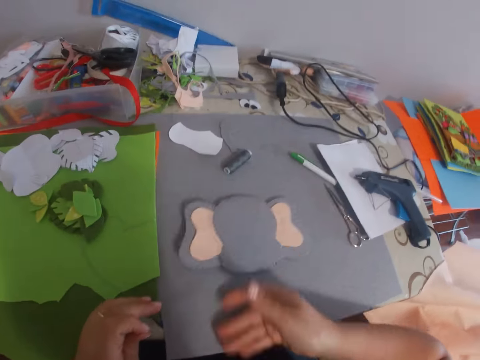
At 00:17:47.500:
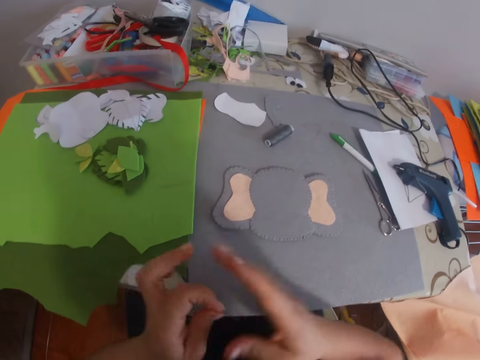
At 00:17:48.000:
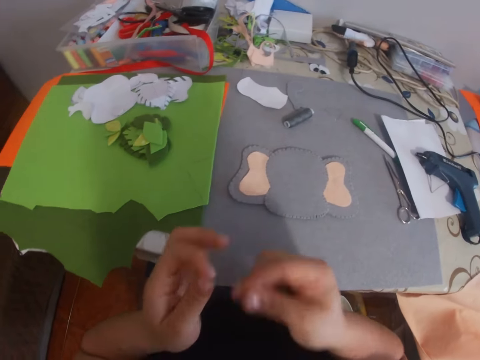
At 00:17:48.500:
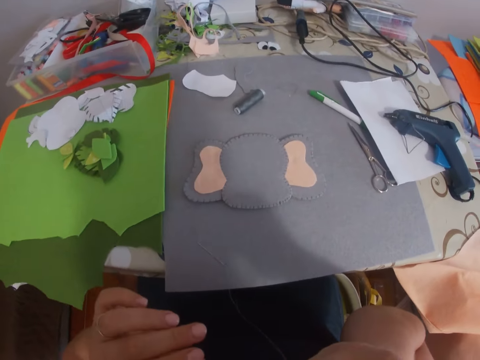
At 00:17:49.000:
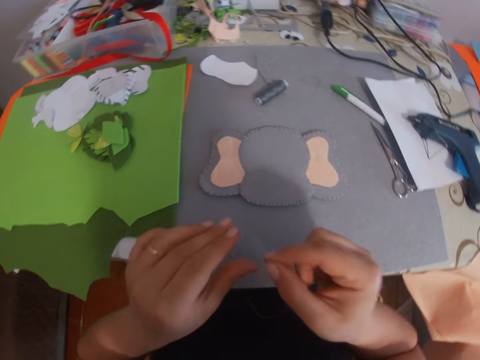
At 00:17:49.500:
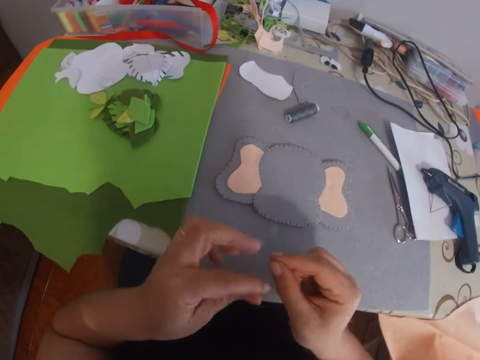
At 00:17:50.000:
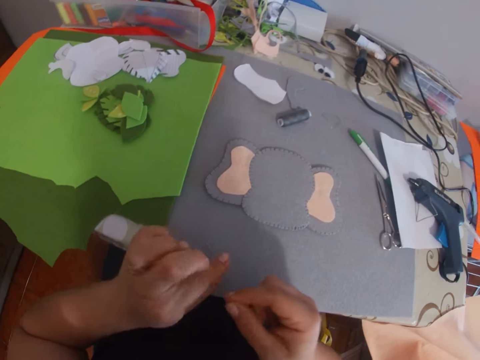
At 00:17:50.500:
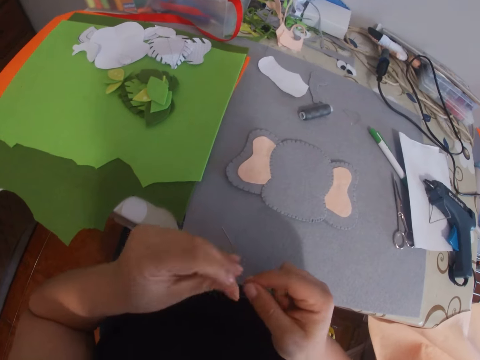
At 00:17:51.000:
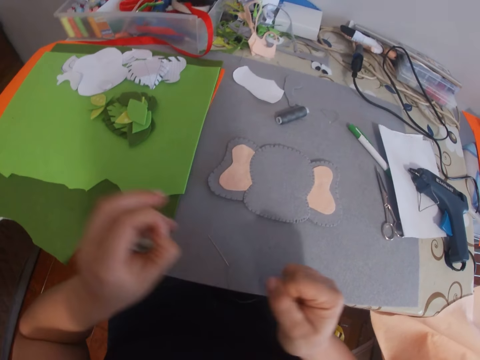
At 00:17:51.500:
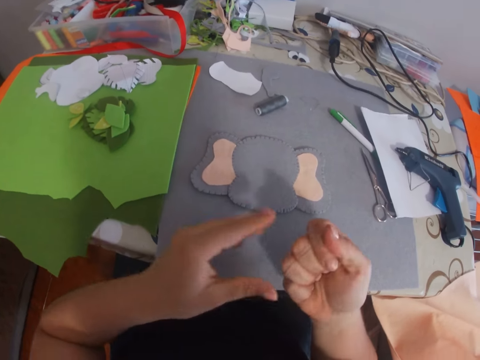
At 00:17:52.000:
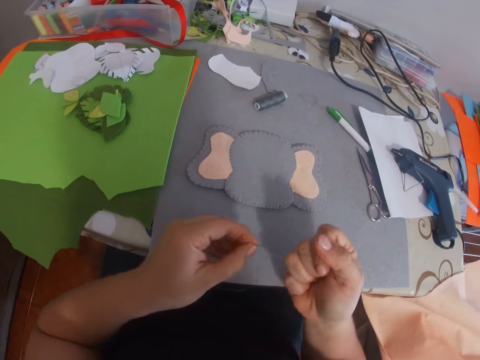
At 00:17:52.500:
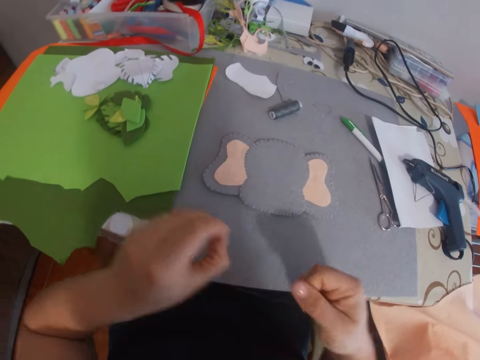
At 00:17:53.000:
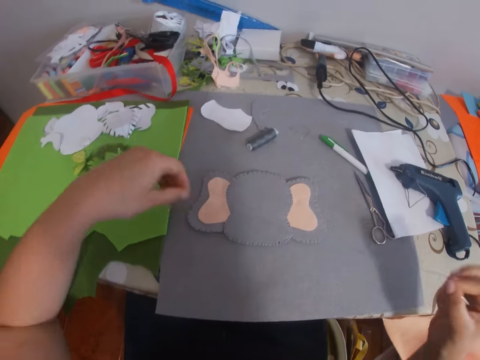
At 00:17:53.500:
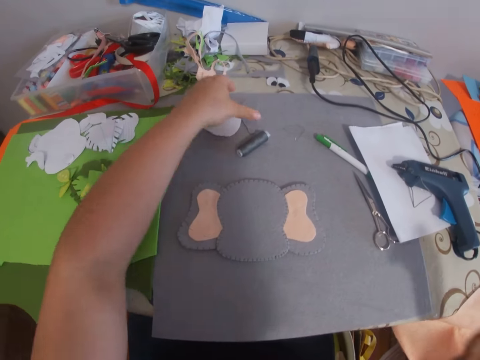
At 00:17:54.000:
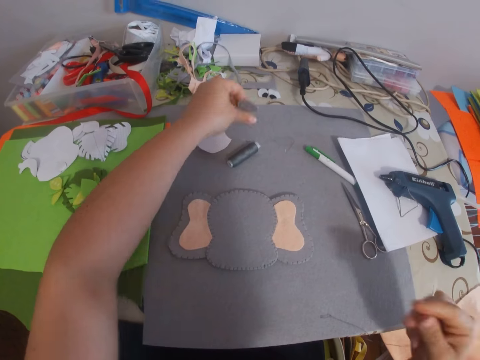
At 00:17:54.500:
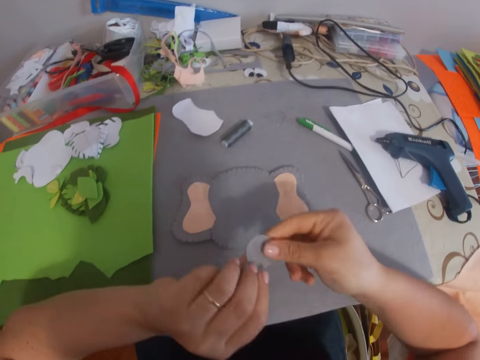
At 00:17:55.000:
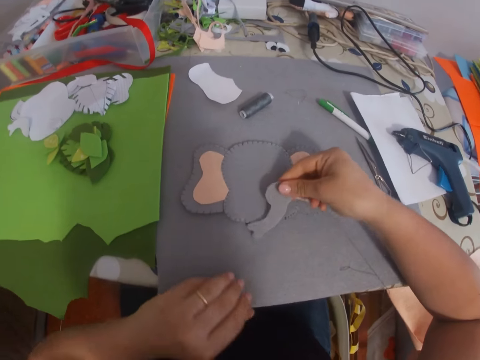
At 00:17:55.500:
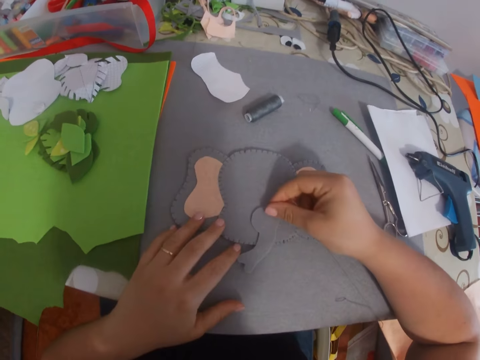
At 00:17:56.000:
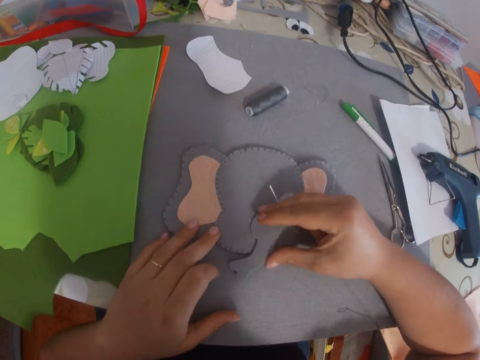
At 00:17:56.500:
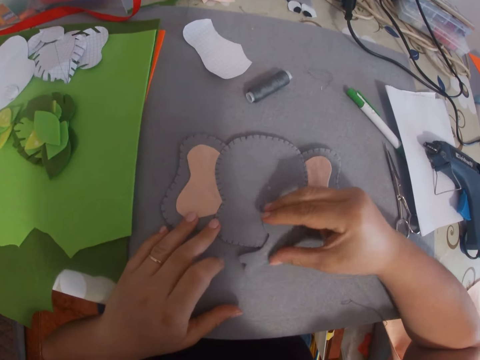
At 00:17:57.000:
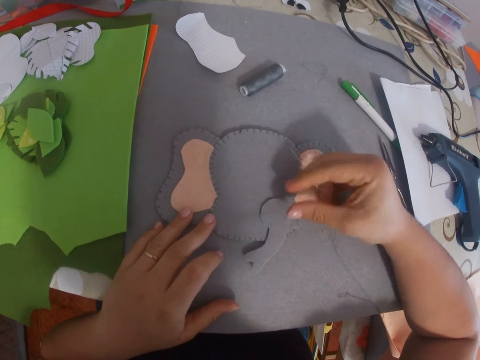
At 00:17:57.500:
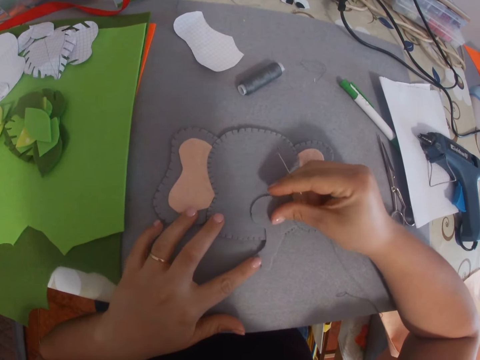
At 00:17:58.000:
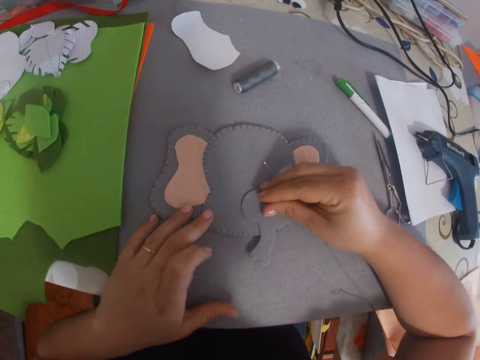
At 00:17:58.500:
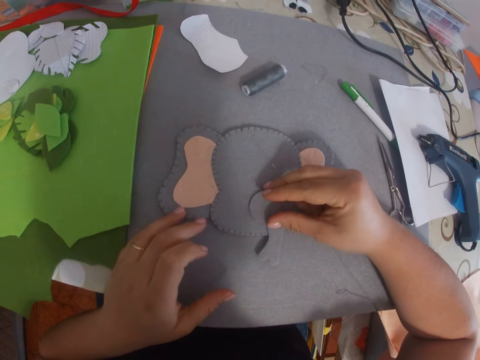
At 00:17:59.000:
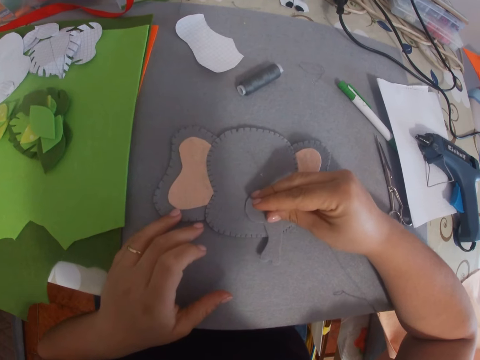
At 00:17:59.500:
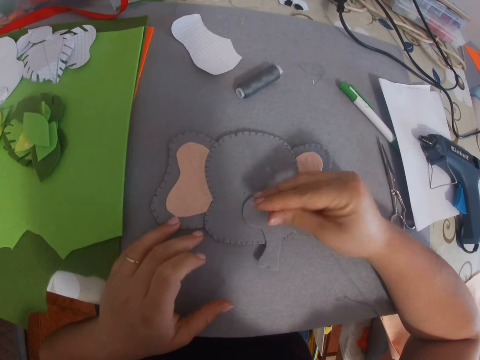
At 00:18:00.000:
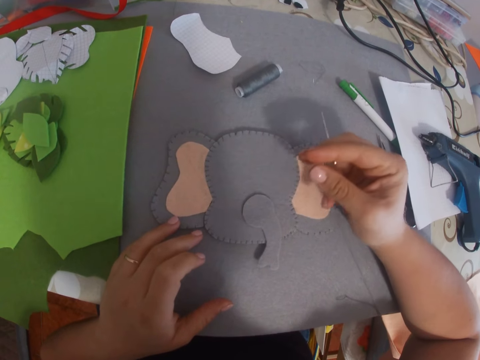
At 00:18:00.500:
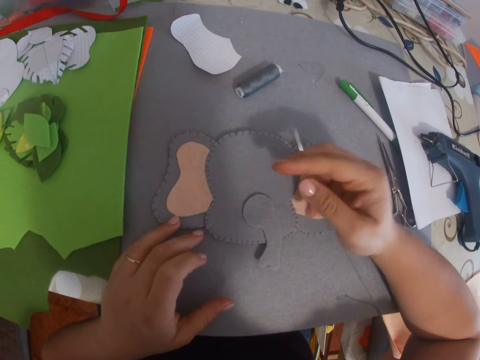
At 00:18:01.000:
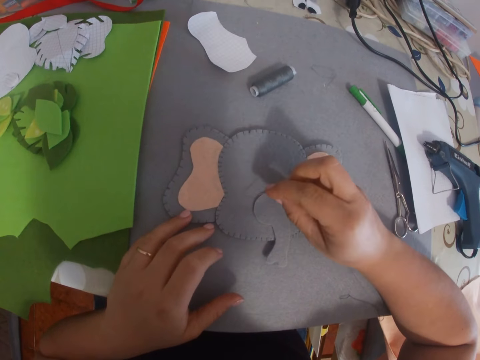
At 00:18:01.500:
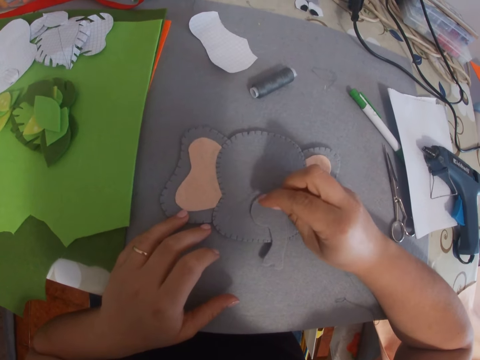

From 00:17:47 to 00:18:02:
The camera wearer inspects the sew thread, ties the thread attached to the needle, and inspects the sew thread. They pick up a craft or cloth on the table, hold the cloth, place the craft on the initial craft, and adjust the craft on the initial craft. They inspect the cloth.

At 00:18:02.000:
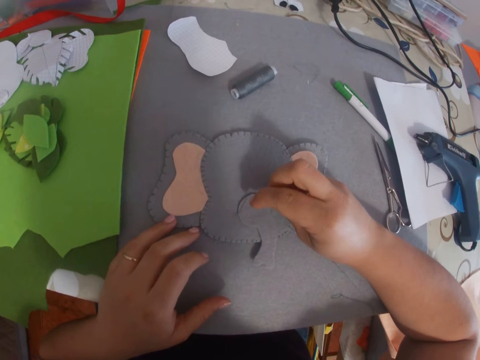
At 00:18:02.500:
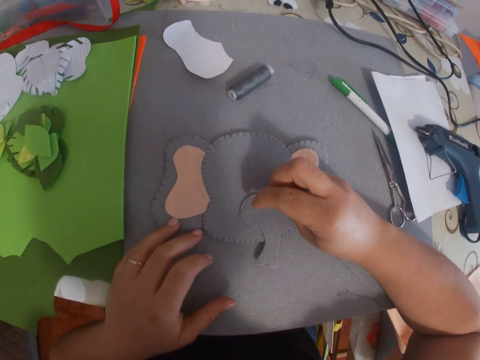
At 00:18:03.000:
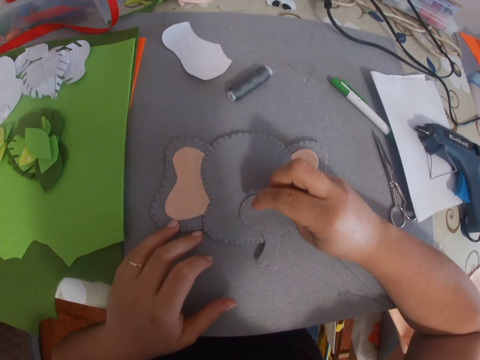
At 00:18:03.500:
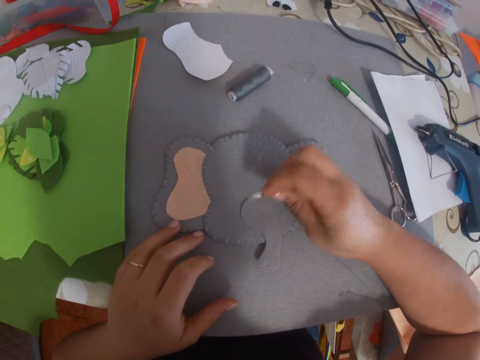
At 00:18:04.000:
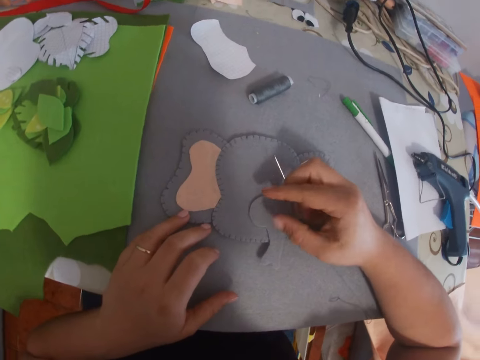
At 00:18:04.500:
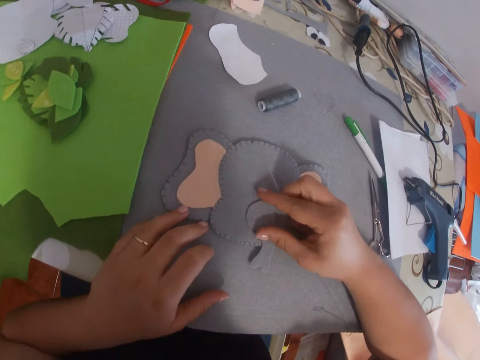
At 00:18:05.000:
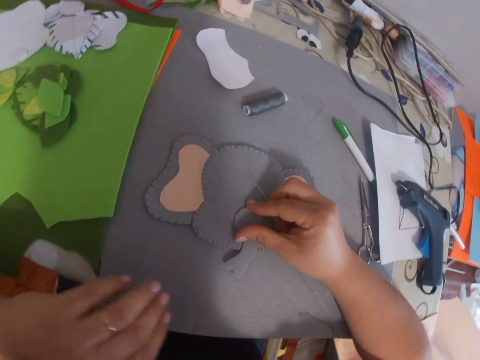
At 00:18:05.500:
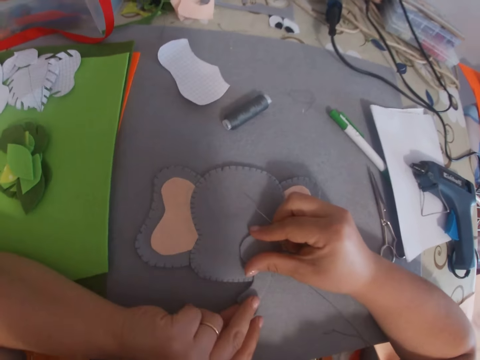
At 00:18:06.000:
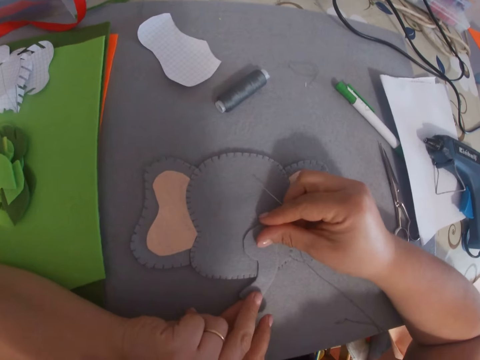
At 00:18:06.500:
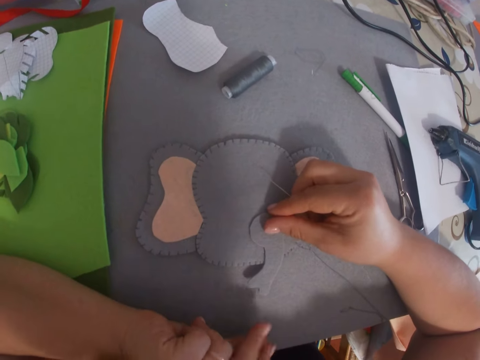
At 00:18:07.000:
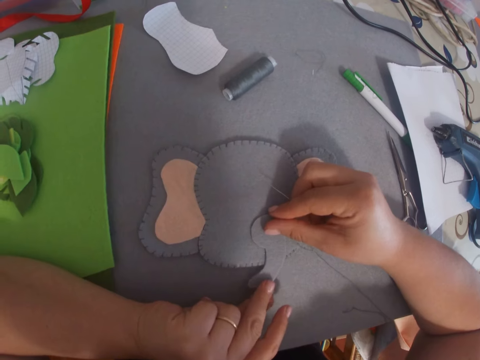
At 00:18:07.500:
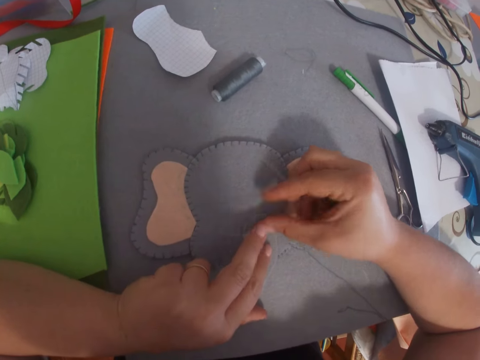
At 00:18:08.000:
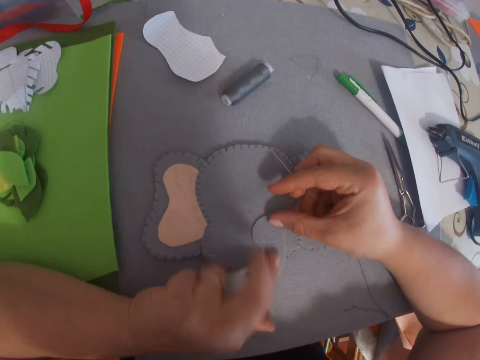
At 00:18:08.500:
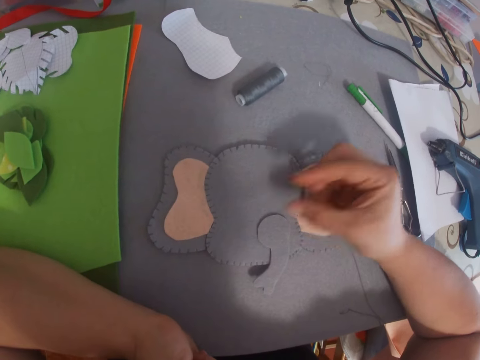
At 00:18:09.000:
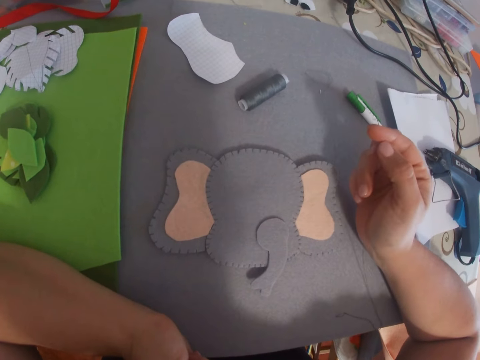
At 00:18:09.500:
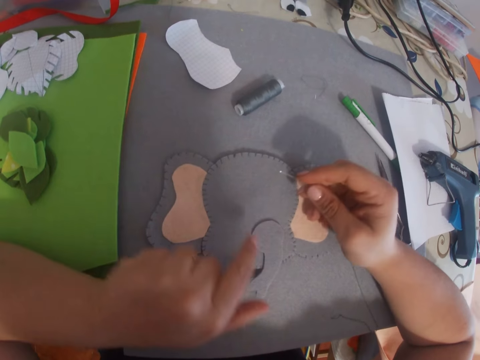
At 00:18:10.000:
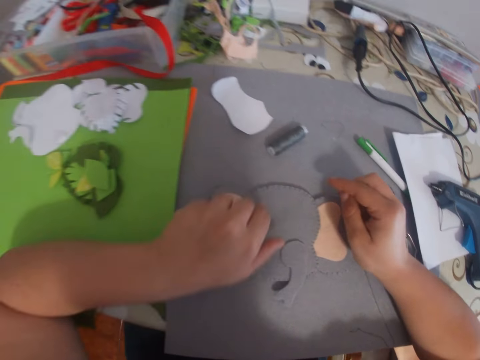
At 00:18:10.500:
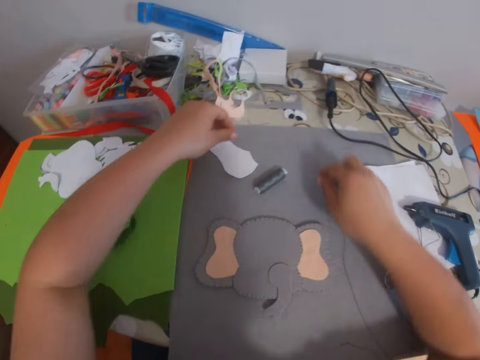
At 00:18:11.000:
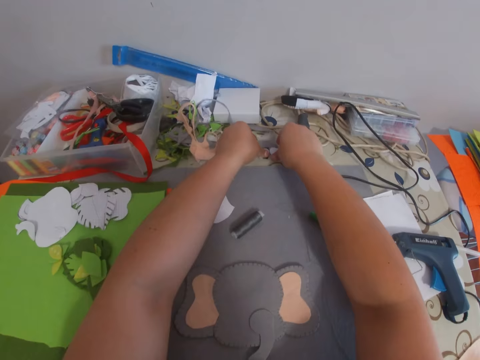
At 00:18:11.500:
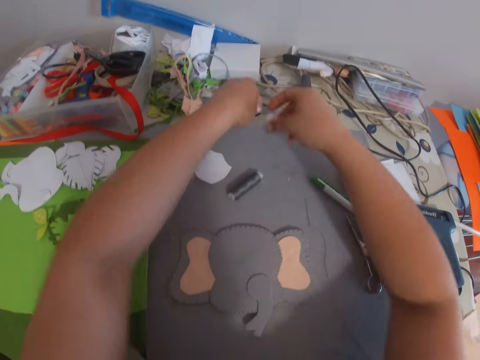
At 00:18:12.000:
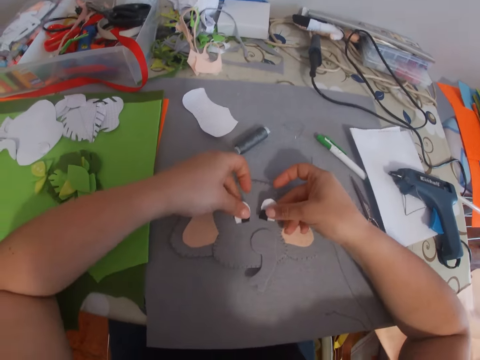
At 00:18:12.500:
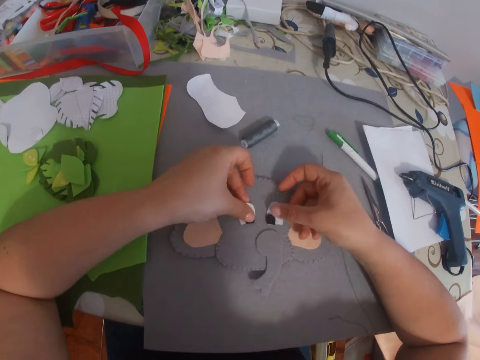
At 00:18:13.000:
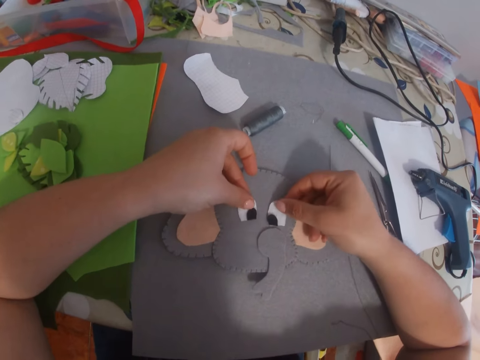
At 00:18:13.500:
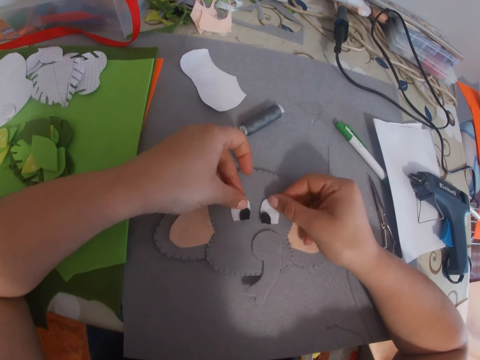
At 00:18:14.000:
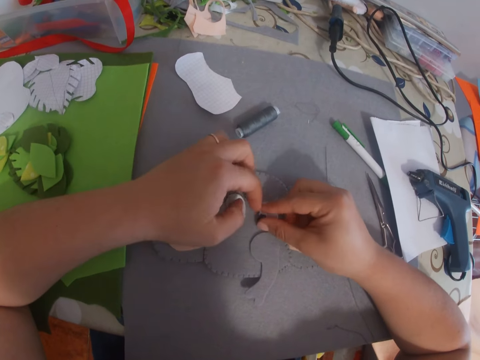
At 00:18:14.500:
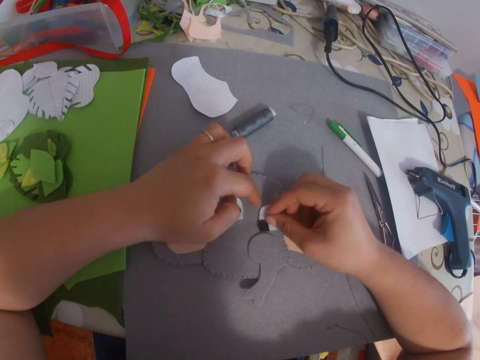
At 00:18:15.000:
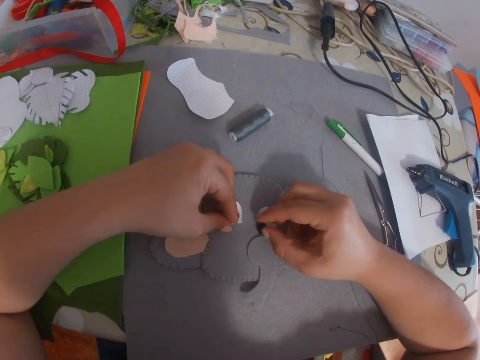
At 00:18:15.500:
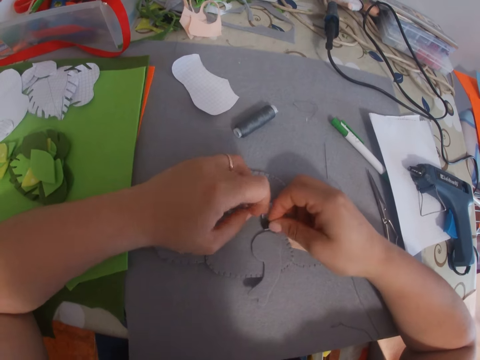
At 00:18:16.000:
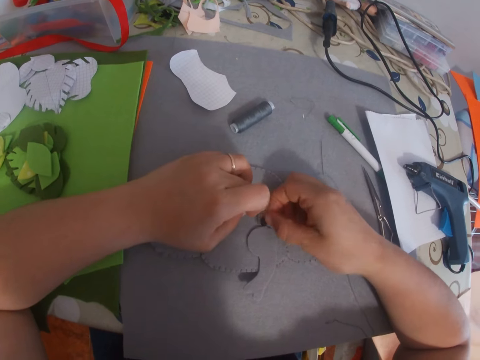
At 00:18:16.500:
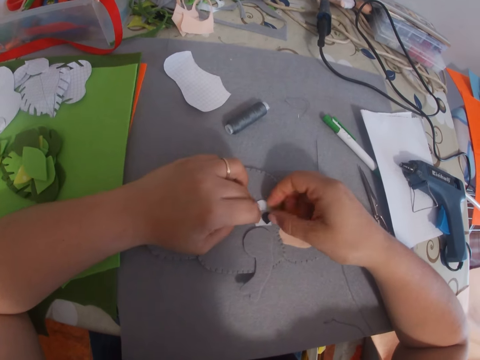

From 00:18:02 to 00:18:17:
The camera wearer holds the cloth in place. They inspect the cloth. They drop the needle on the table. They pick up another craft from the table. They place the craft on the initial craft. They adjust the crafts on the initial craft. They inspect the cloth.
